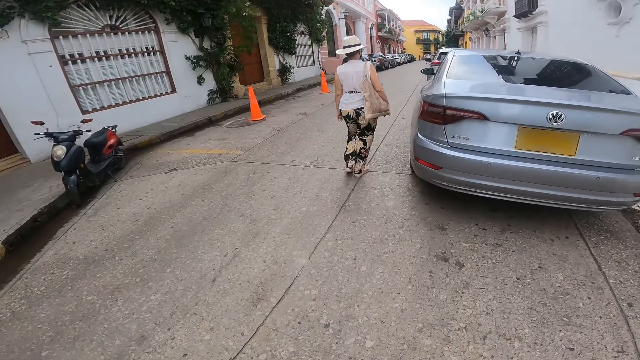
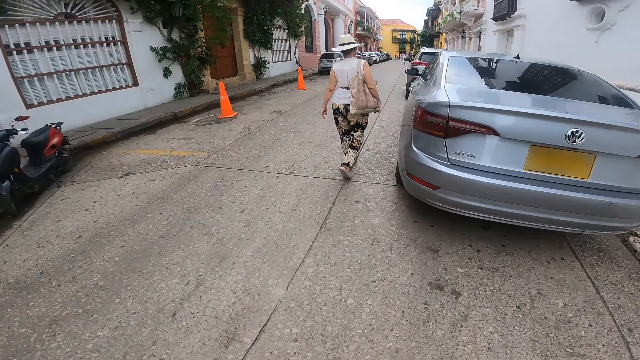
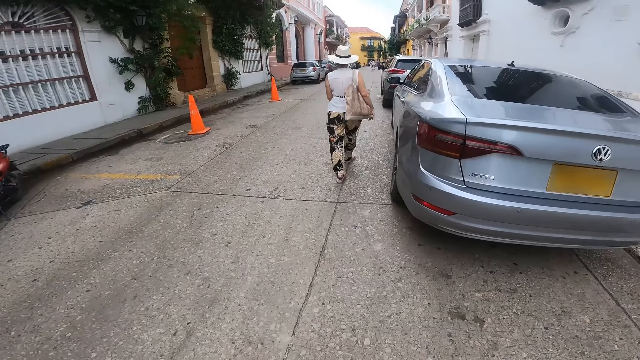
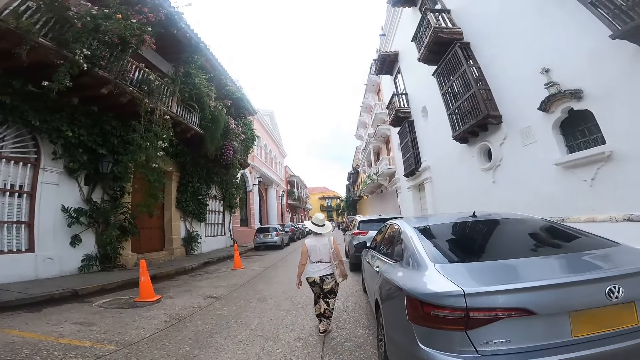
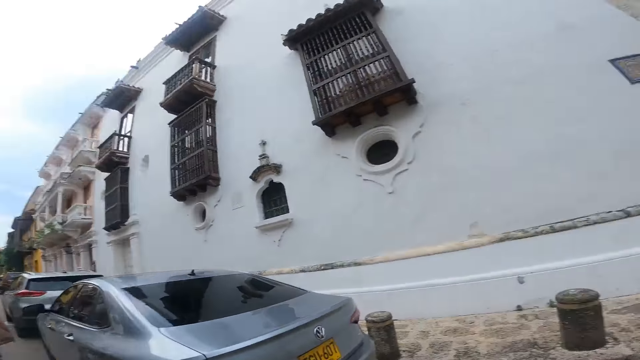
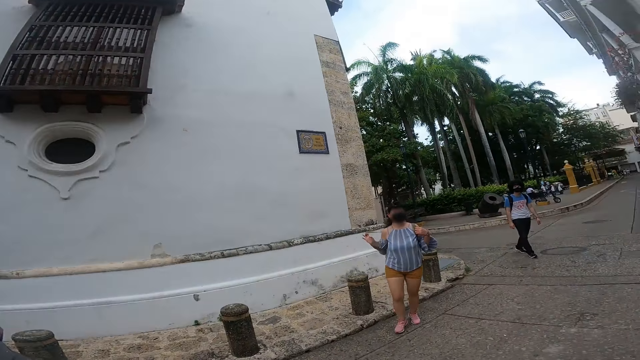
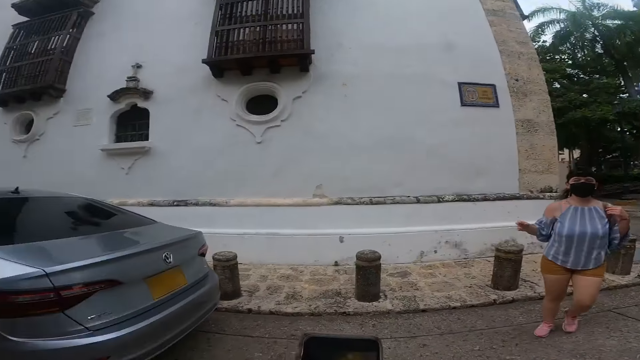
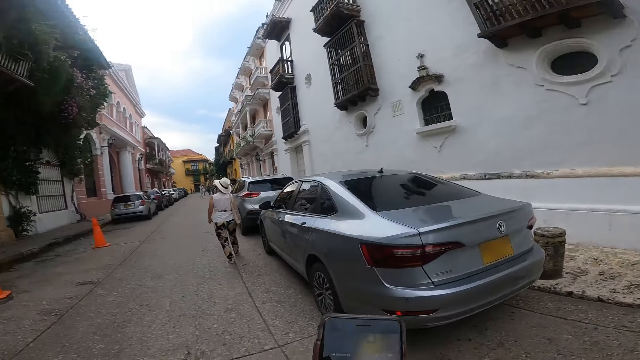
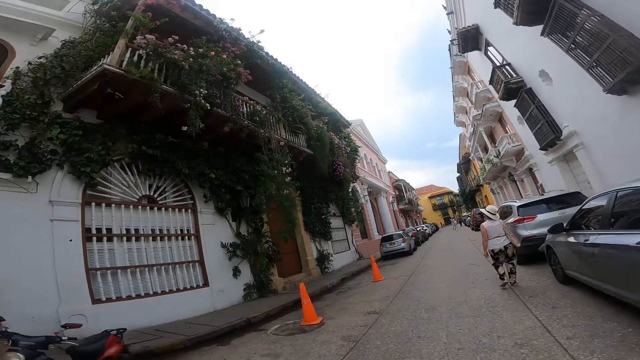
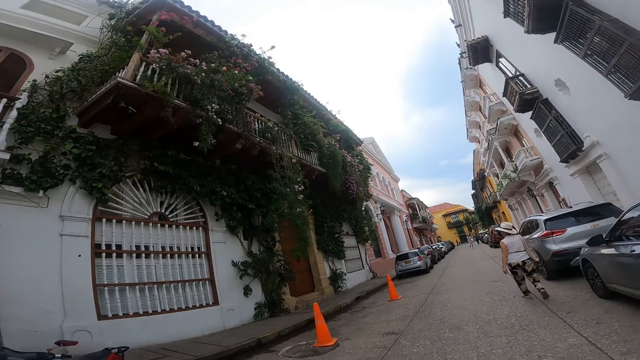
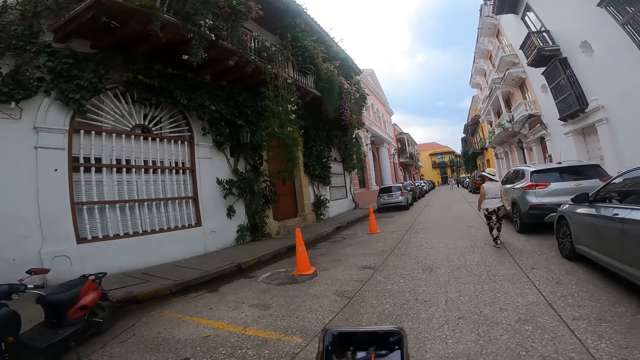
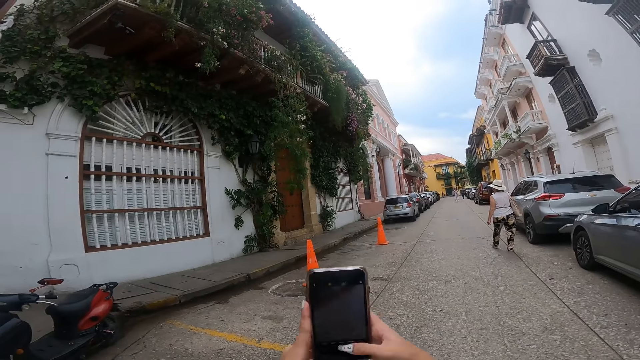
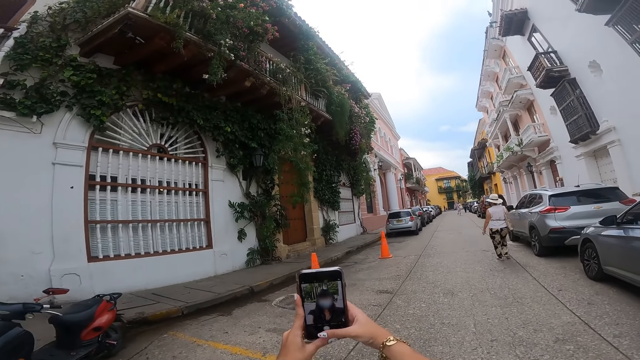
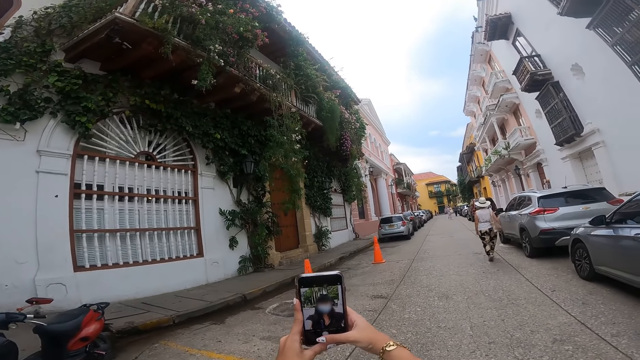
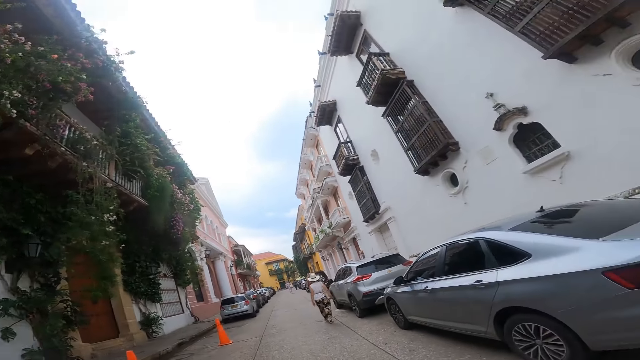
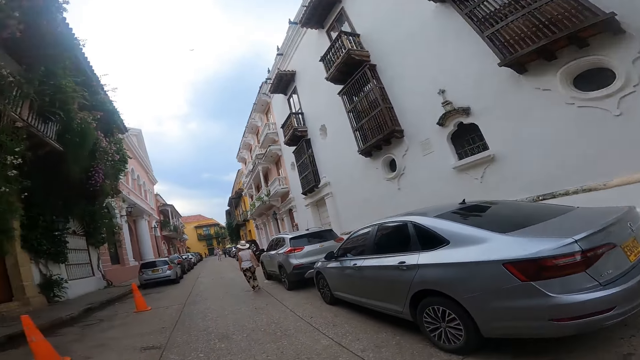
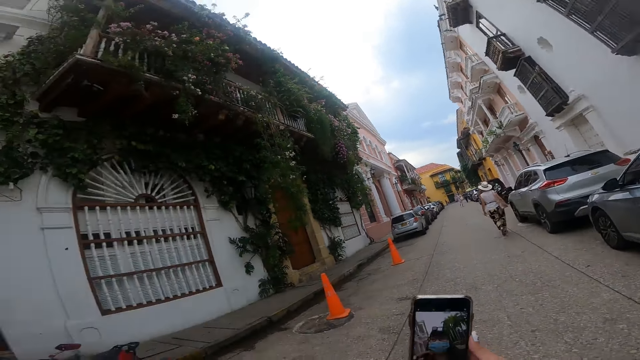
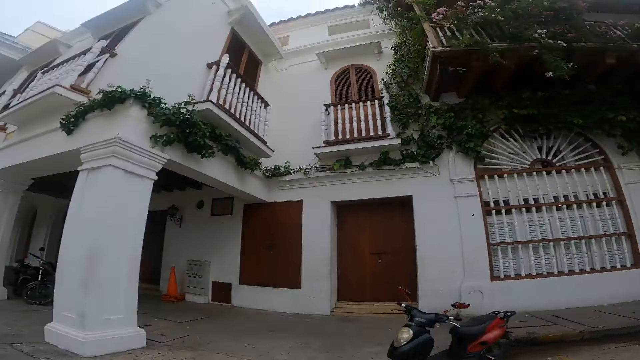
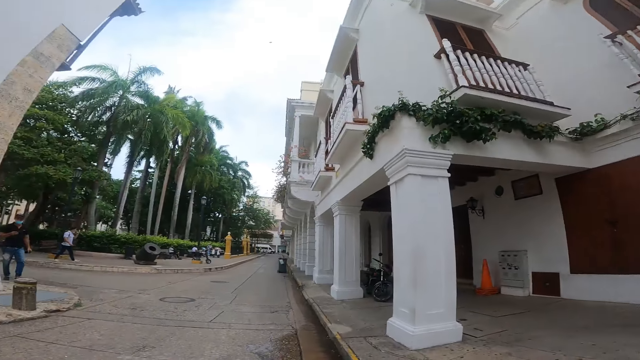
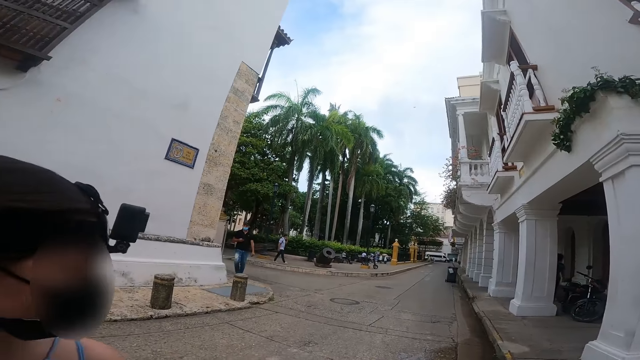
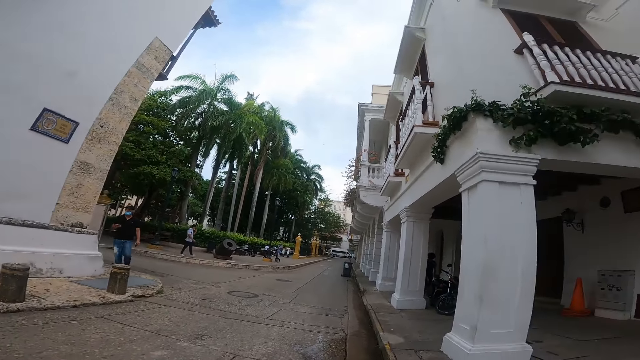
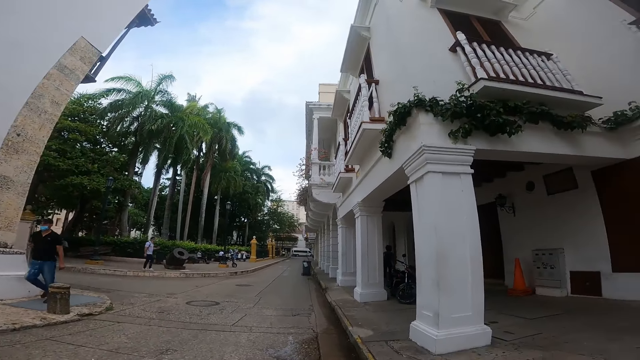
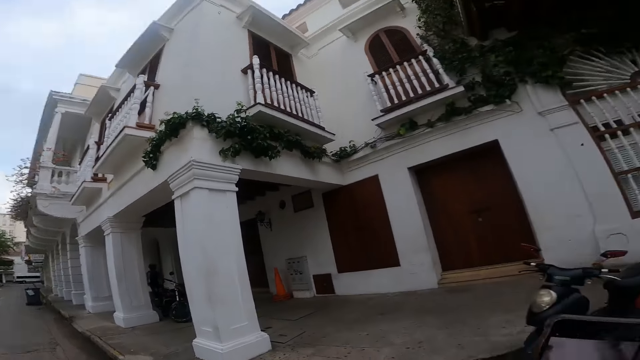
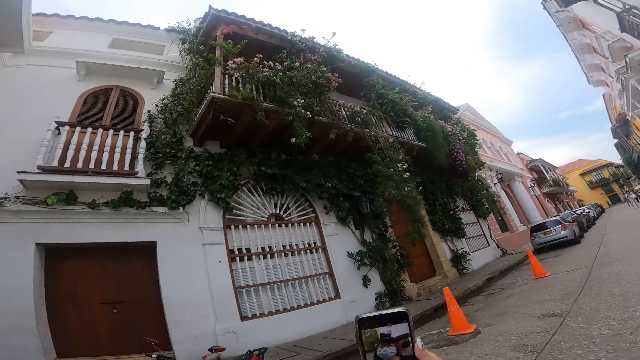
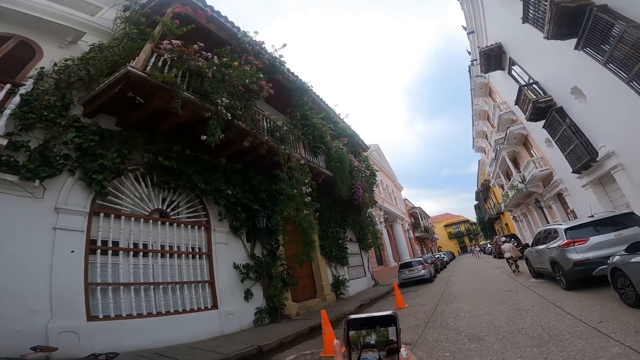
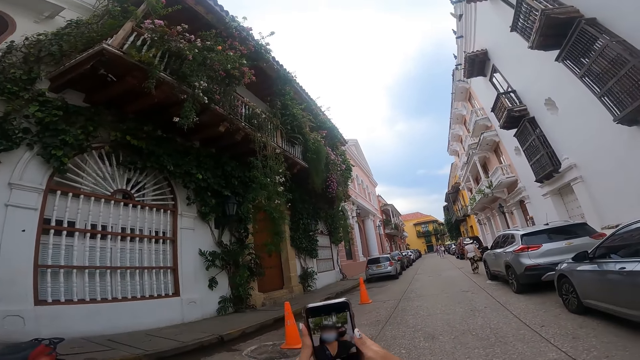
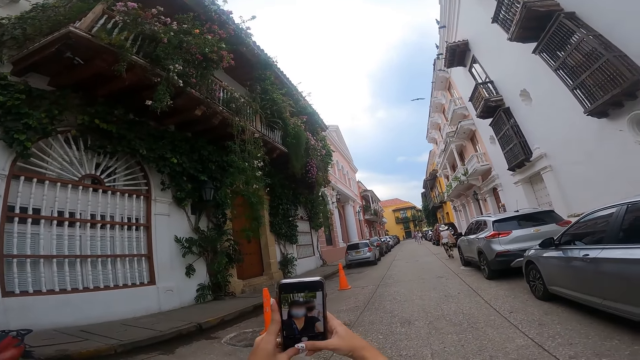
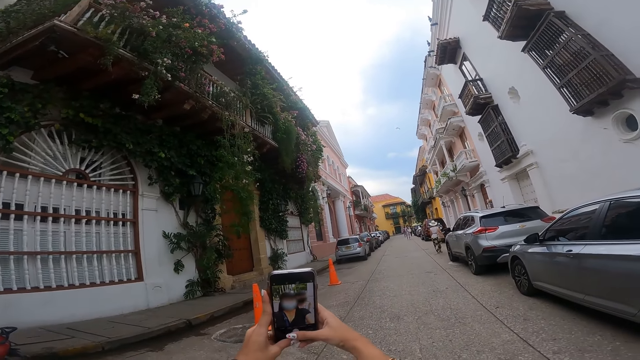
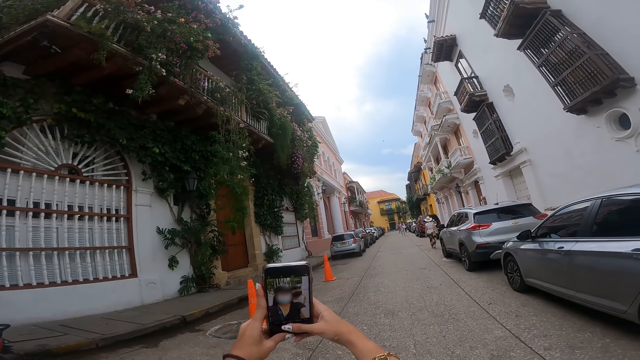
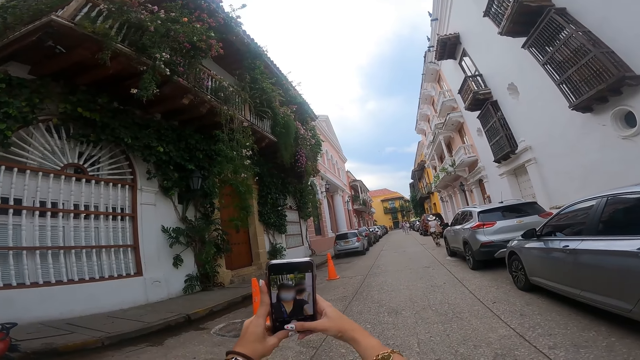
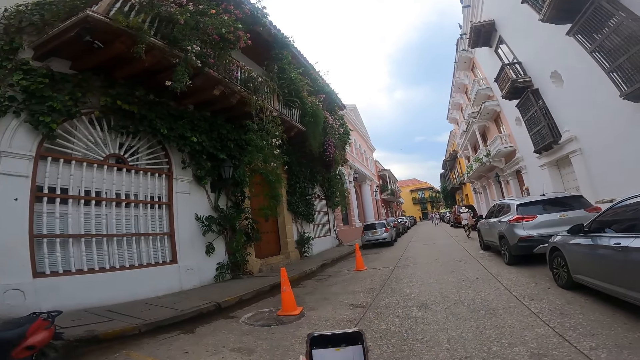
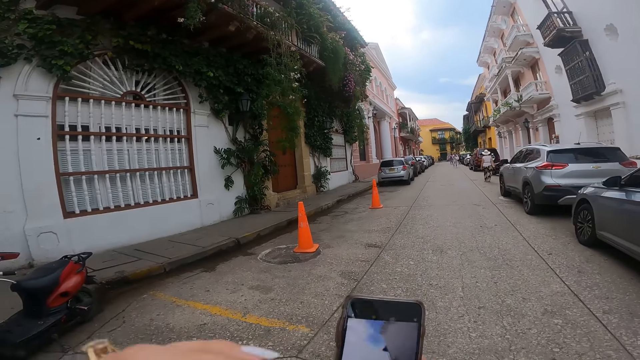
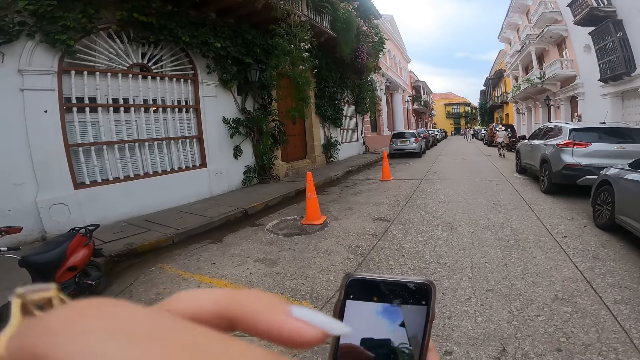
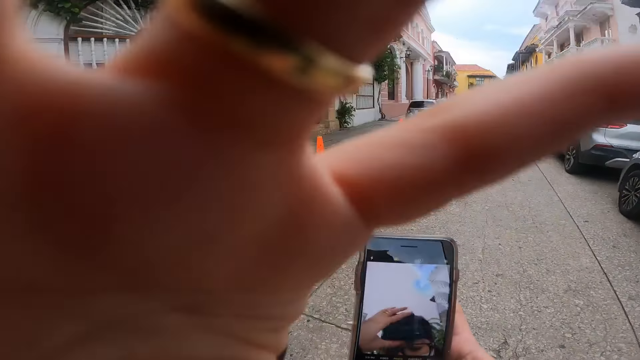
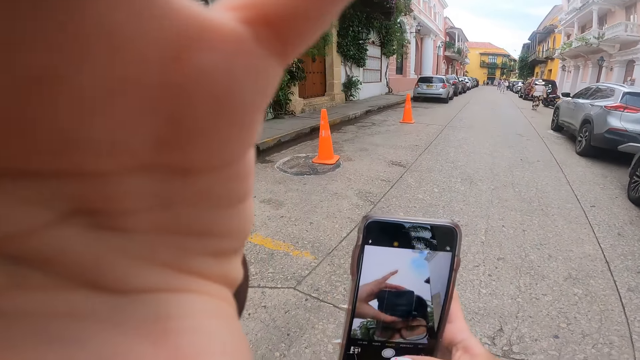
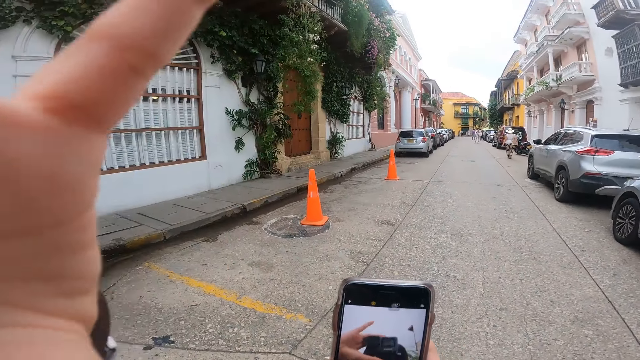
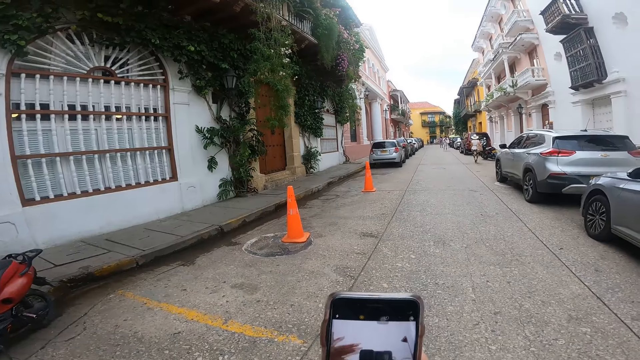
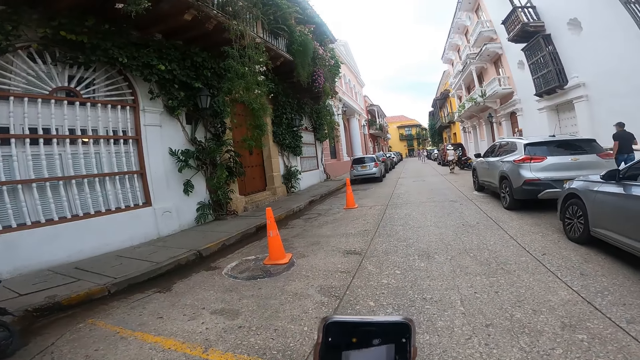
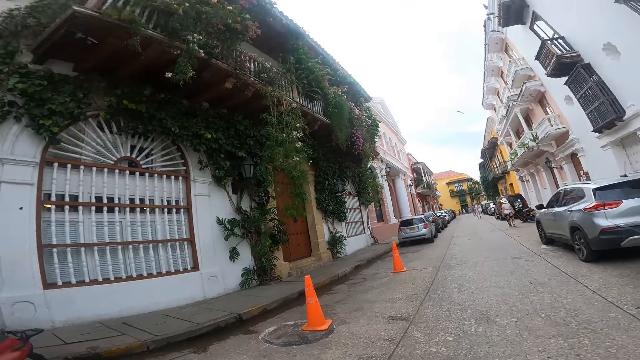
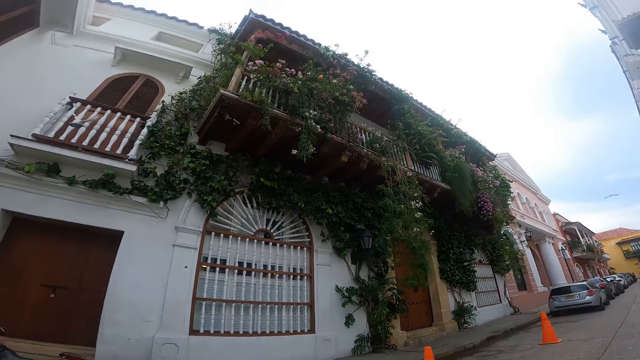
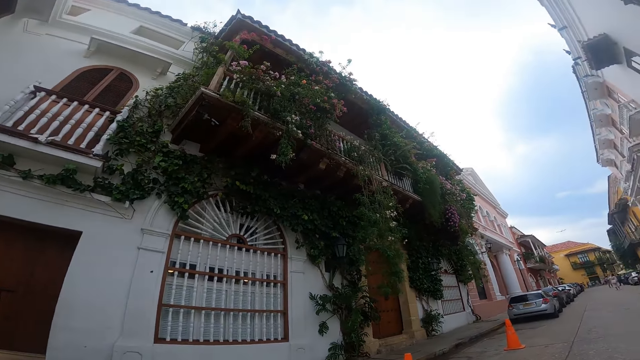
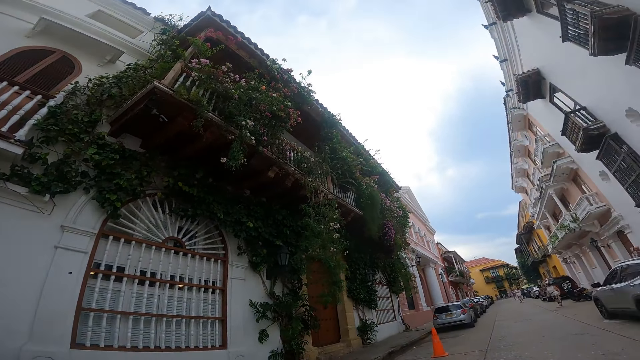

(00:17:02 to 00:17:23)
The camera wearer holds a phone with her right hand. She takes pictures with the phone in her hands. A person takes a photo using a phone. The person takes a photo using a phone again. The camera wearer touches her face with her left hand. She adjusts her camera with her left hand. The person raises a hand.
